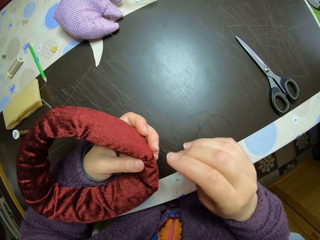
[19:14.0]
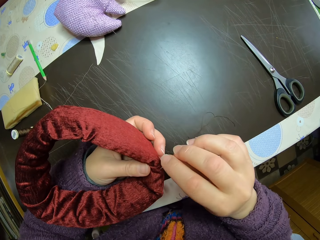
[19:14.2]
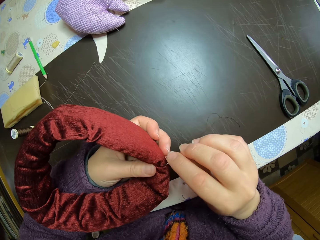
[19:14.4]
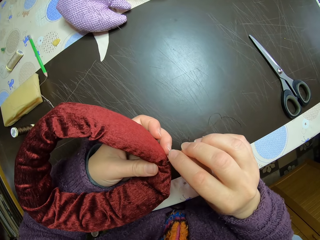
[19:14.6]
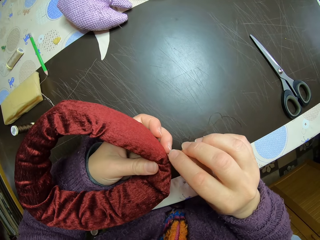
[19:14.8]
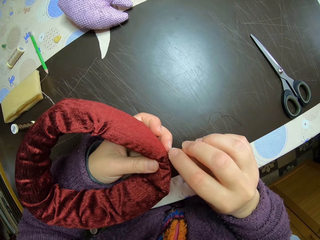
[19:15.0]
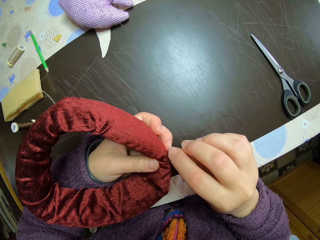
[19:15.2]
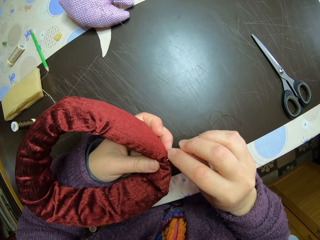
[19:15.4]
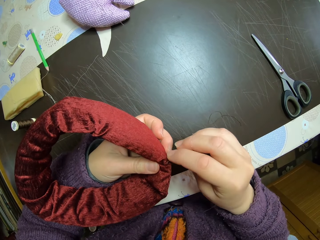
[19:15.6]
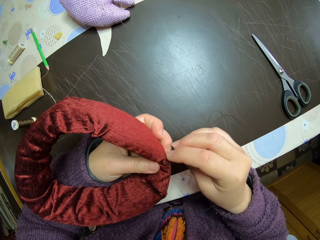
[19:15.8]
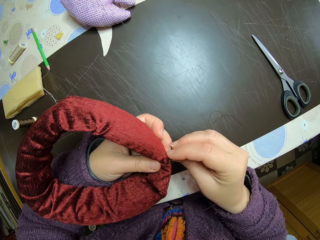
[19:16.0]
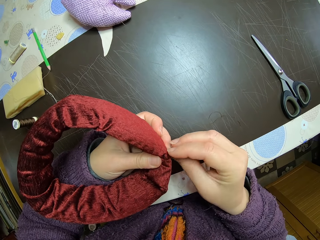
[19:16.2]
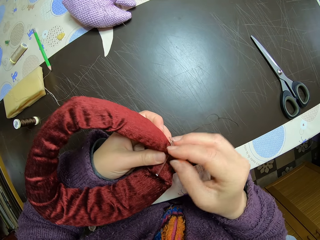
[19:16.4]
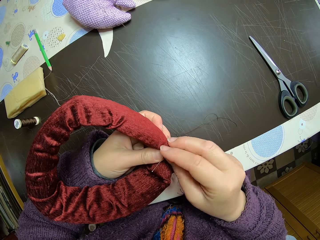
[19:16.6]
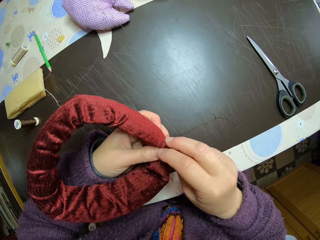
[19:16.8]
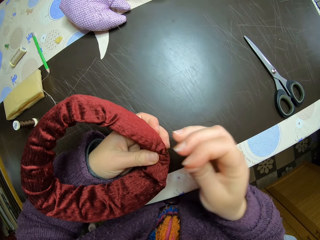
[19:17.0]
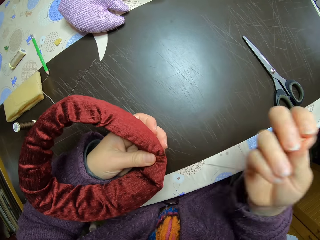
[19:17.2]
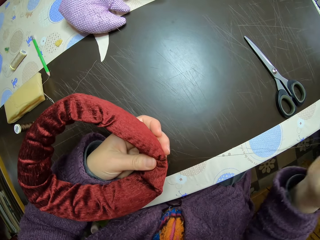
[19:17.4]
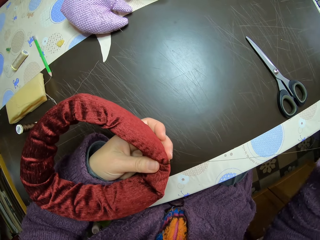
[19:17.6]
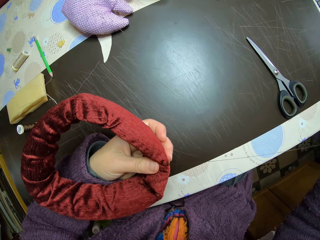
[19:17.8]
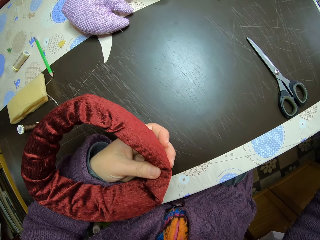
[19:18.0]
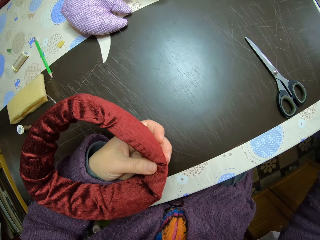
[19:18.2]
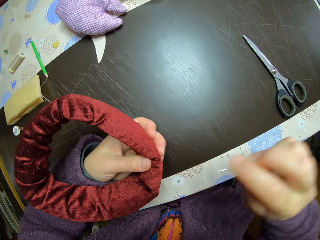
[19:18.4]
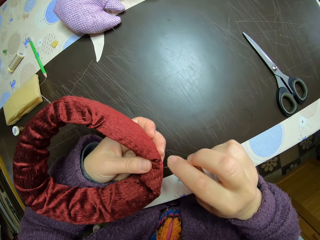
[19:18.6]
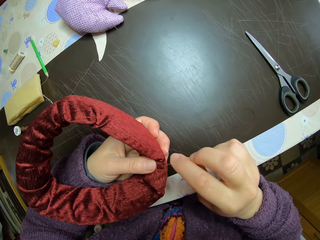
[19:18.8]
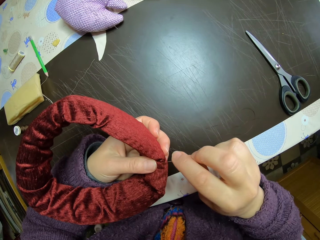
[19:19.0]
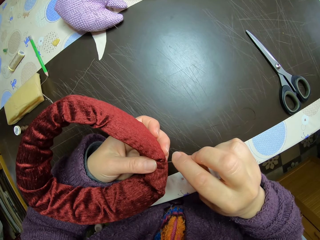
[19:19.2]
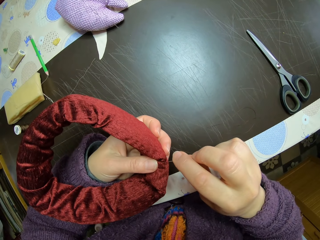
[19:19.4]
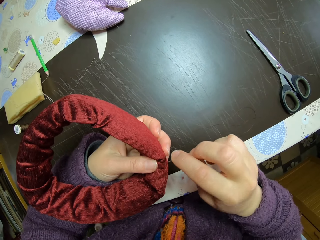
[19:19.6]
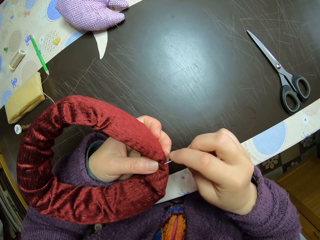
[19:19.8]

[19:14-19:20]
The camera wearer sews the headband. They knit something.

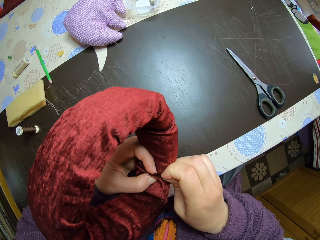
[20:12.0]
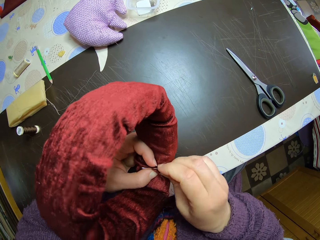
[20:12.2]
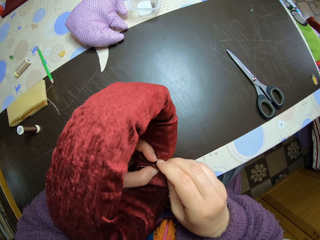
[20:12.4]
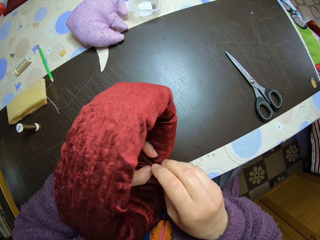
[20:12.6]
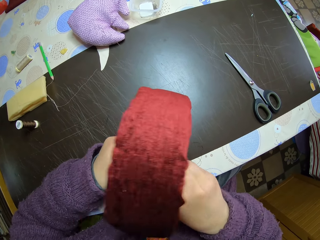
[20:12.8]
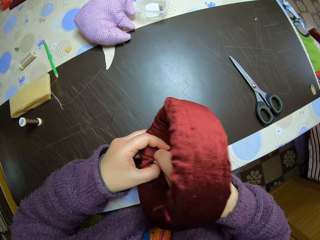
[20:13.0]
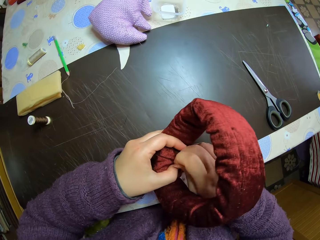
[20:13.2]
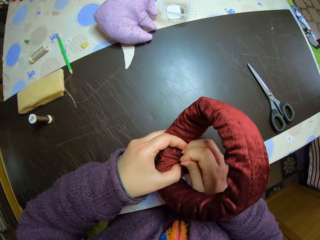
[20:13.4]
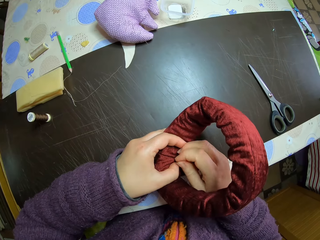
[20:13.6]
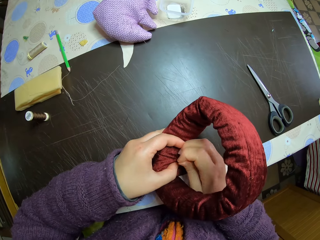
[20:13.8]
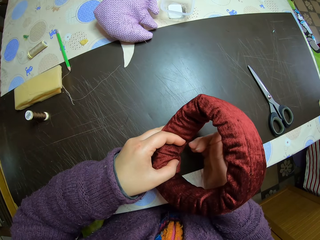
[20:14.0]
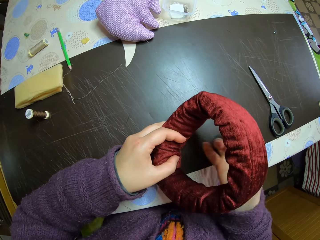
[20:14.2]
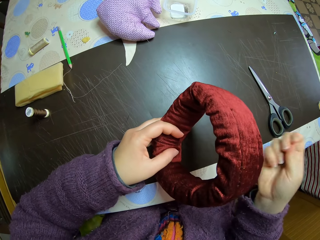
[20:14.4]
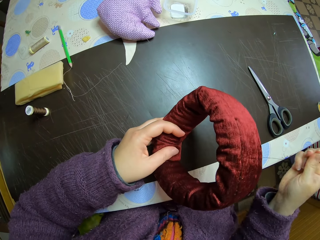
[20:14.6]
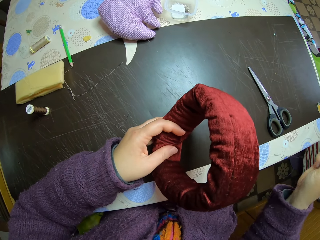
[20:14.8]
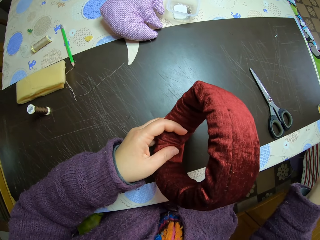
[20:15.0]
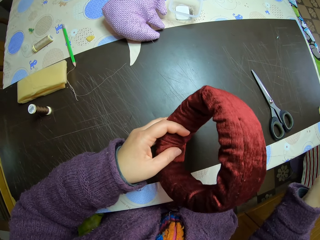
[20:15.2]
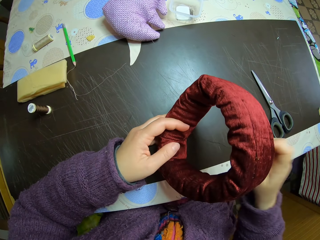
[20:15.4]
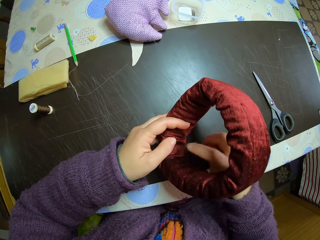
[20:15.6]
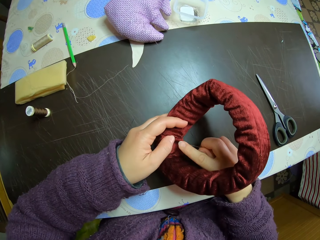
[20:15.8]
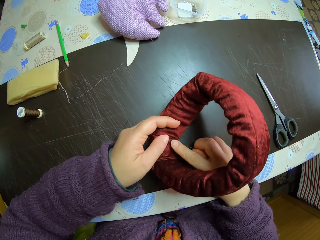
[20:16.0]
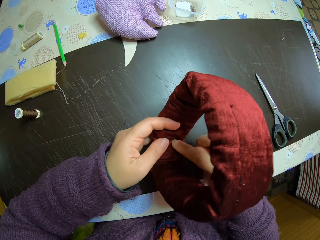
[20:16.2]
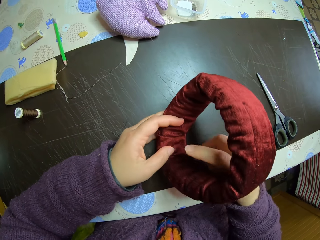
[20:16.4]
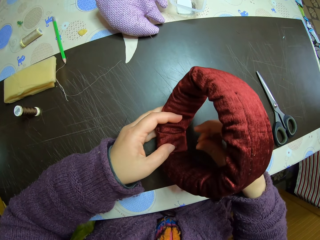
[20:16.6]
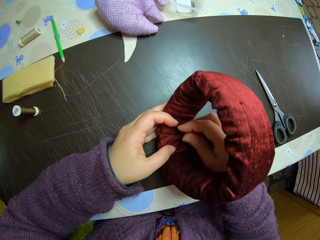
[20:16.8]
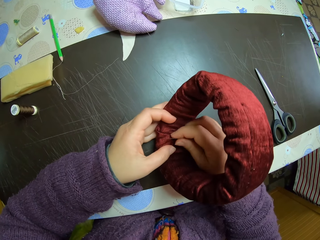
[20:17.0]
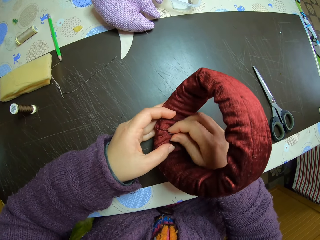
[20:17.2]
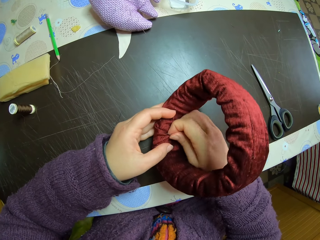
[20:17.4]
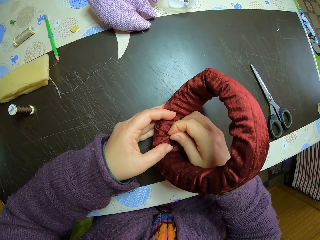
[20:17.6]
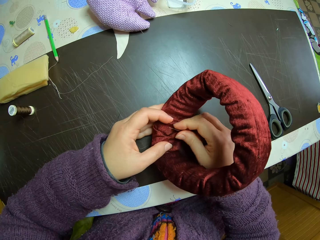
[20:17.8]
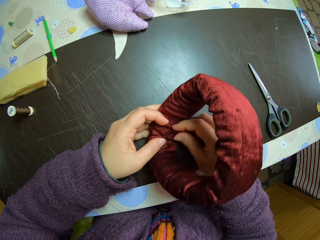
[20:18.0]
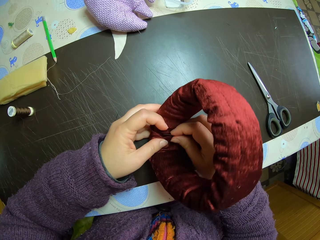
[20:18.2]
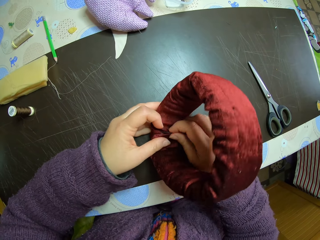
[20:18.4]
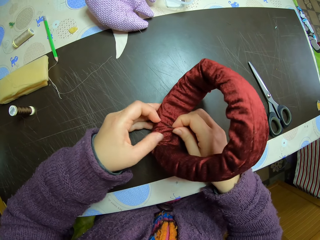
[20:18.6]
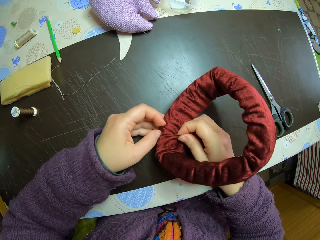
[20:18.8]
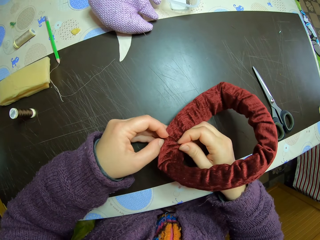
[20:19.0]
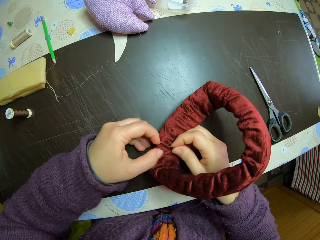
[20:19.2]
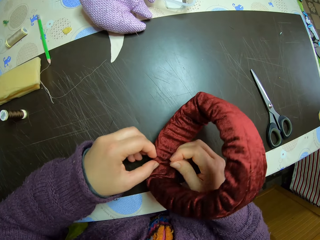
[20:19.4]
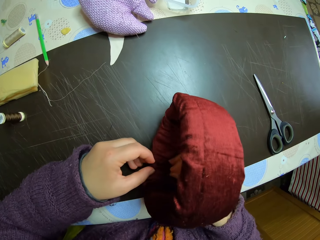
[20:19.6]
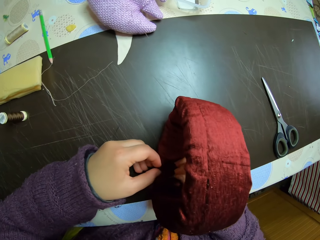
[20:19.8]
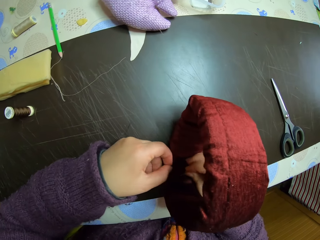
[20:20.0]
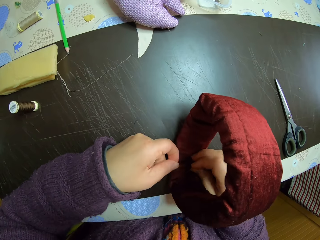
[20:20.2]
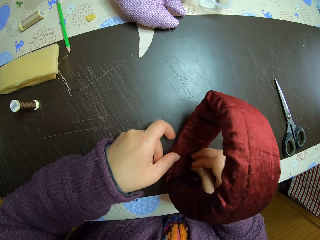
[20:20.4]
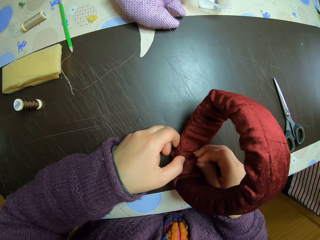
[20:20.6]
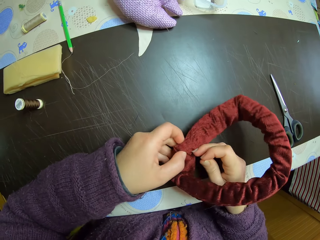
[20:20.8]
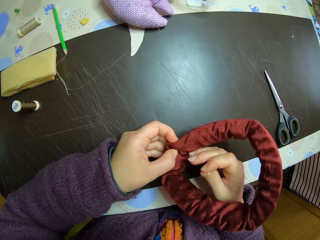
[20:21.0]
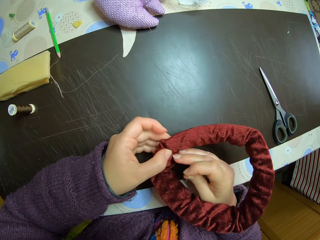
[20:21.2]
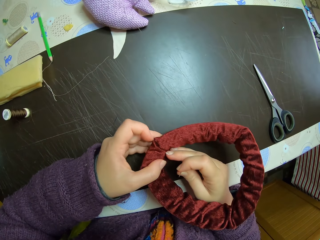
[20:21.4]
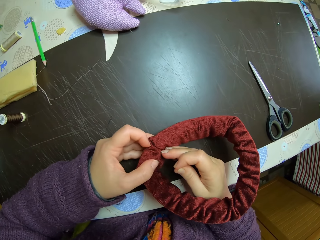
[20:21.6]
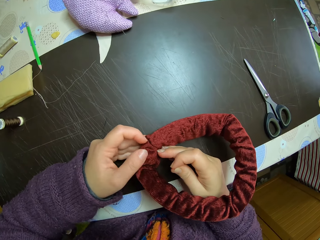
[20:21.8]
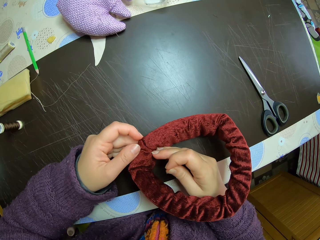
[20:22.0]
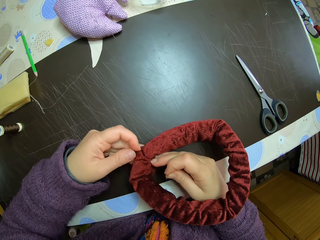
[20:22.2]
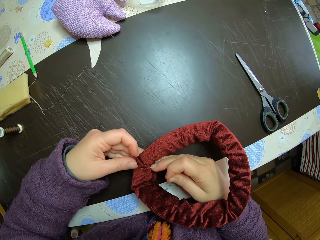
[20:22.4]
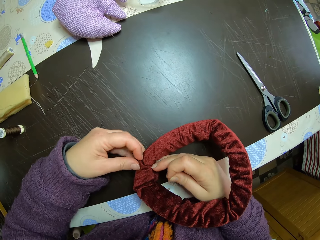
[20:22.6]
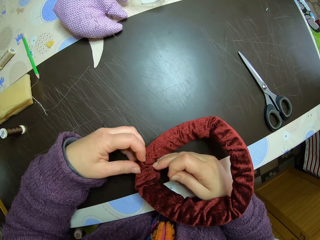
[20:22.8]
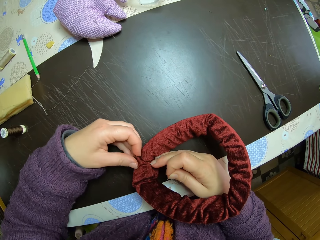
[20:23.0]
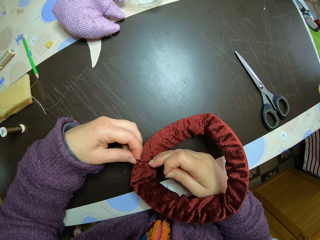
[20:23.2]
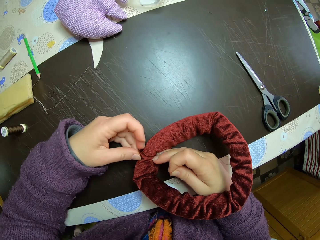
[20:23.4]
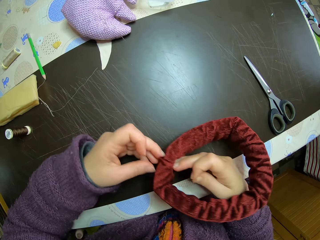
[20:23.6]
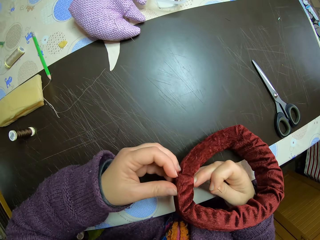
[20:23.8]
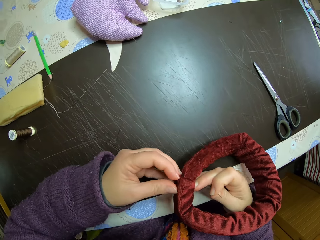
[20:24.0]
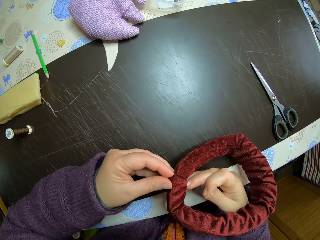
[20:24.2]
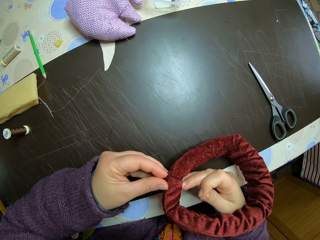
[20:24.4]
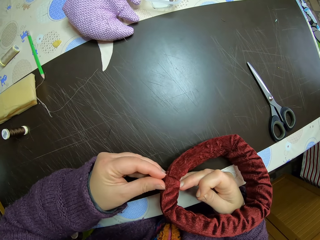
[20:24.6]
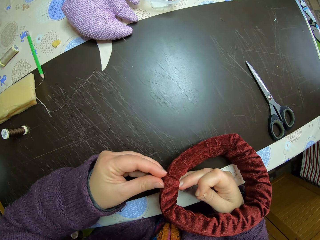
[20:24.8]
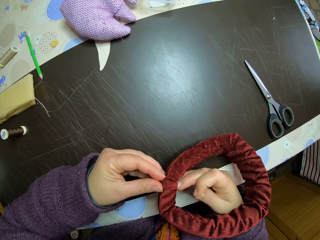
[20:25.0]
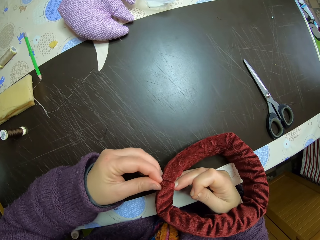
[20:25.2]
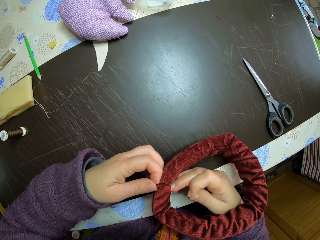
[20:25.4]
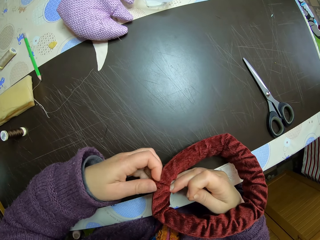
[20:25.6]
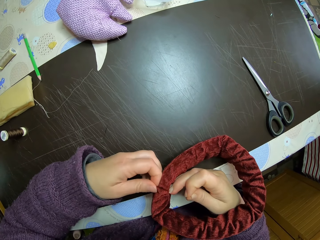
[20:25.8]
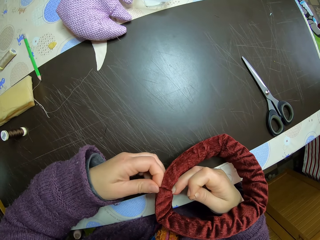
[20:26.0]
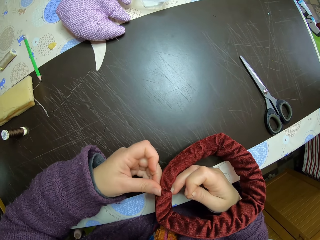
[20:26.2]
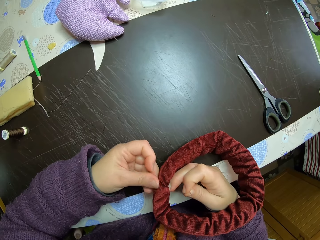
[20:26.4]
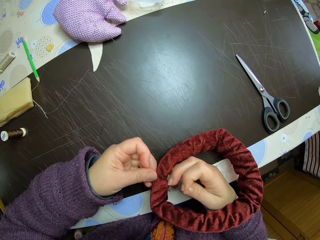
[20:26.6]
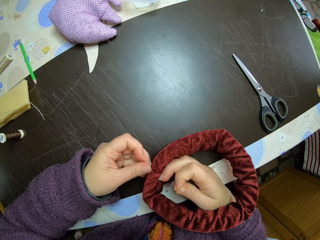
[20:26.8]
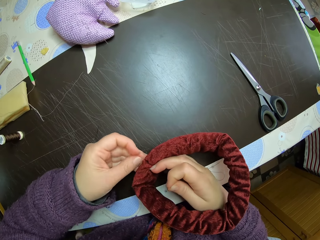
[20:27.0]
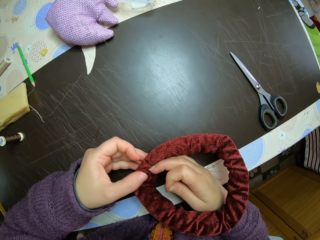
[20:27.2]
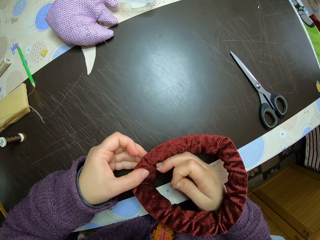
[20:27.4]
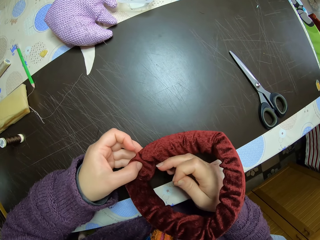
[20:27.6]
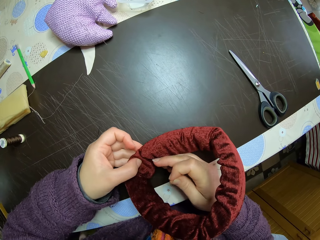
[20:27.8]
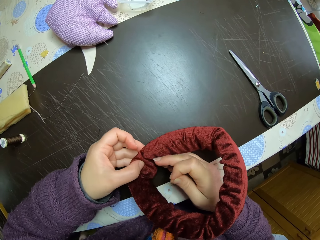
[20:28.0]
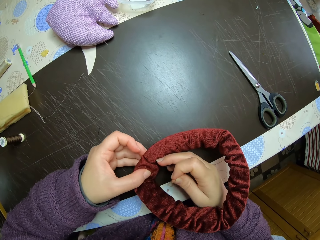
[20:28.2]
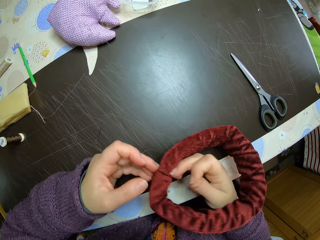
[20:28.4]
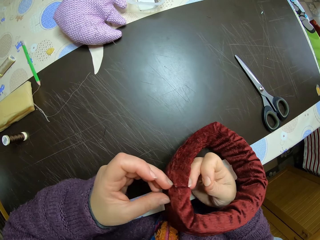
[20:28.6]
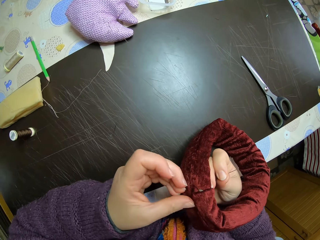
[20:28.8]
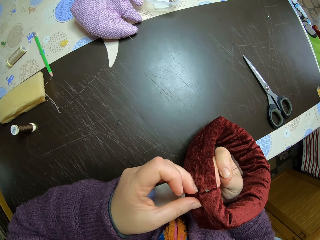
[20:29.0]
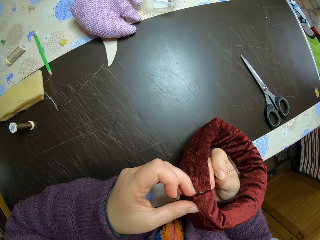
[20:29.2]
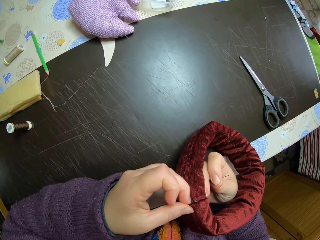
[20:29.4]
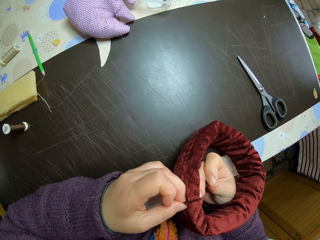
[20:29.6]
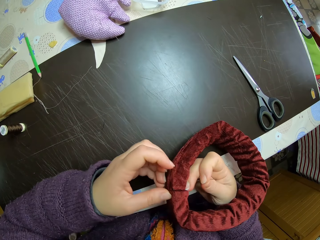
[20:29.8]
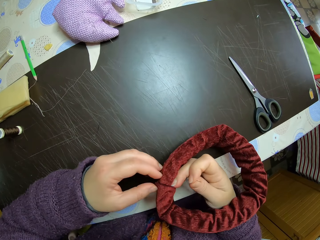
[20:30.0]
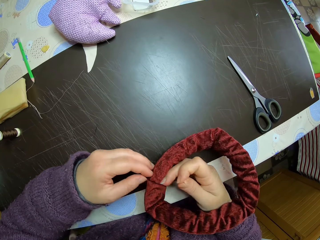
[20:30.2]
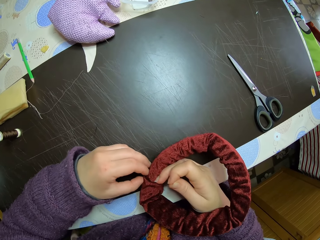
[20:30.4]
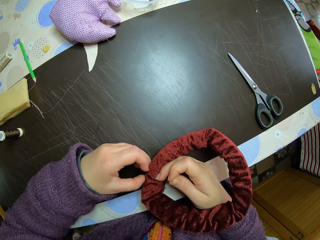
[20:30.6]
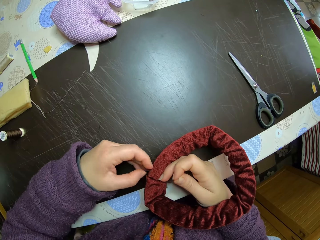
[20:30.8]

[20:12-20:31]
The camera wearer places something on the table. They adjust the headband. They drop the headband on the table.
